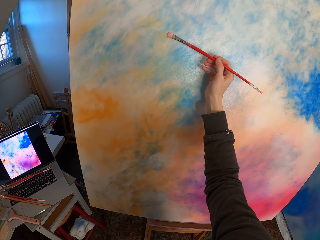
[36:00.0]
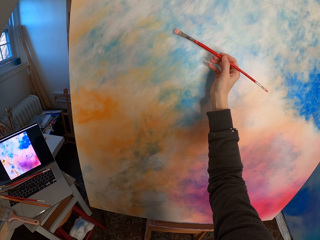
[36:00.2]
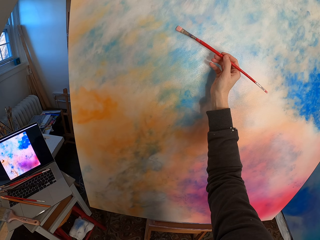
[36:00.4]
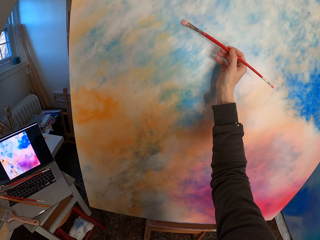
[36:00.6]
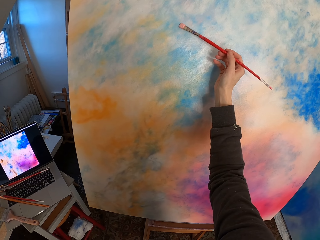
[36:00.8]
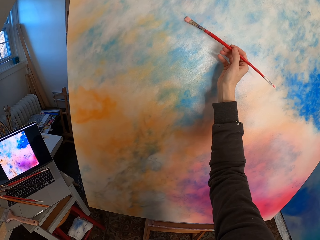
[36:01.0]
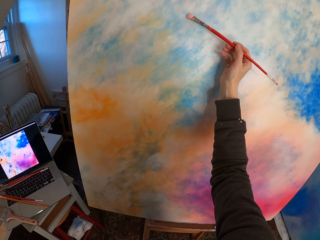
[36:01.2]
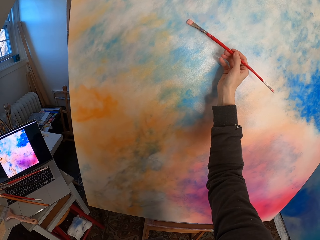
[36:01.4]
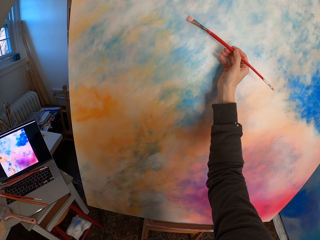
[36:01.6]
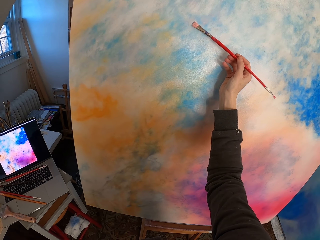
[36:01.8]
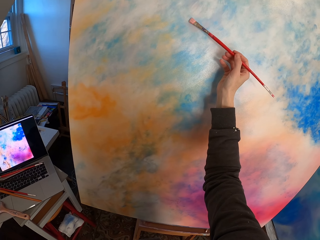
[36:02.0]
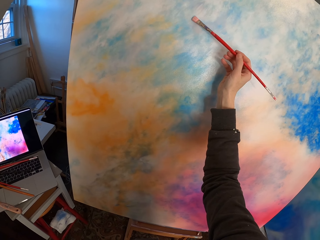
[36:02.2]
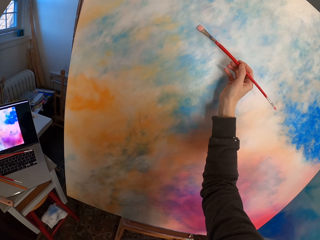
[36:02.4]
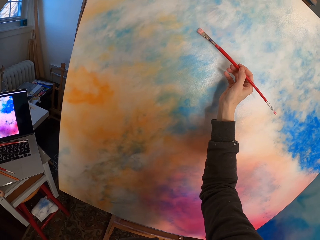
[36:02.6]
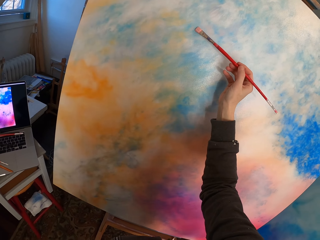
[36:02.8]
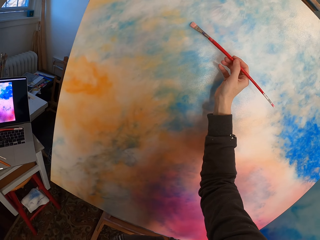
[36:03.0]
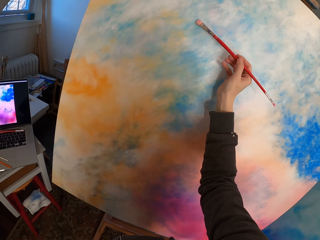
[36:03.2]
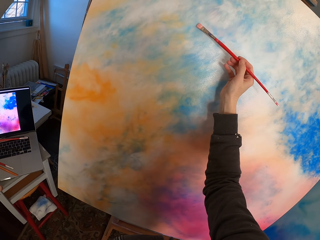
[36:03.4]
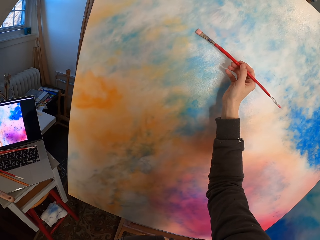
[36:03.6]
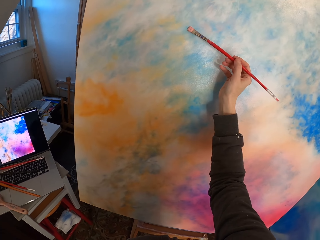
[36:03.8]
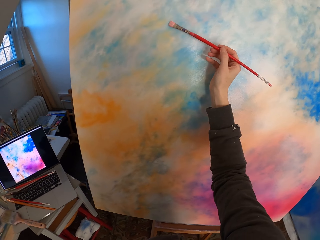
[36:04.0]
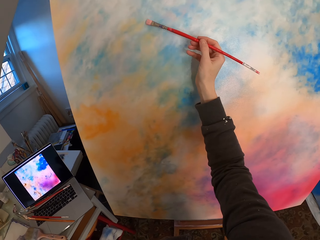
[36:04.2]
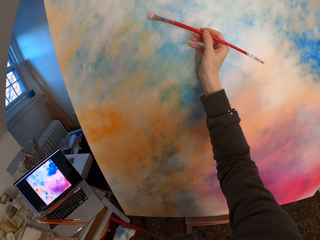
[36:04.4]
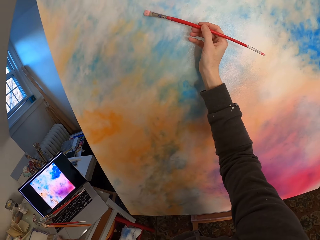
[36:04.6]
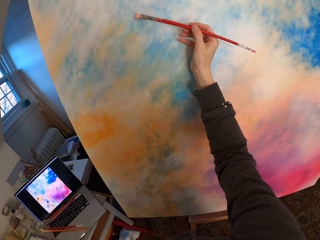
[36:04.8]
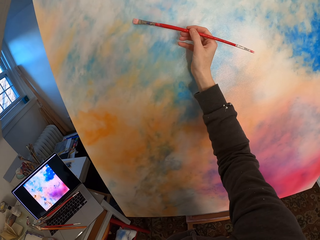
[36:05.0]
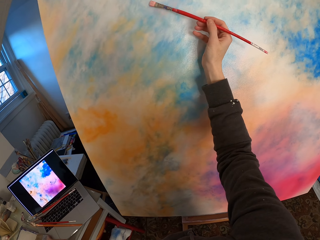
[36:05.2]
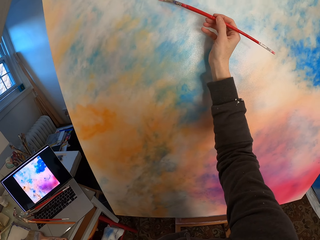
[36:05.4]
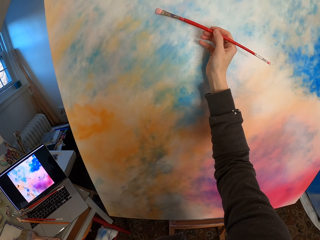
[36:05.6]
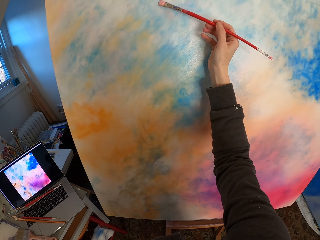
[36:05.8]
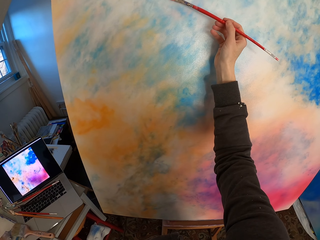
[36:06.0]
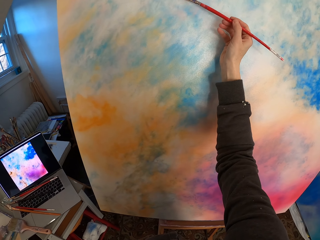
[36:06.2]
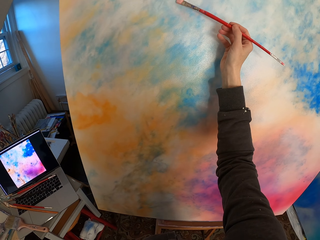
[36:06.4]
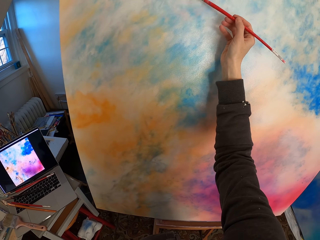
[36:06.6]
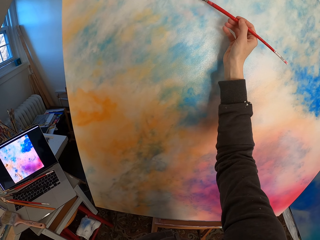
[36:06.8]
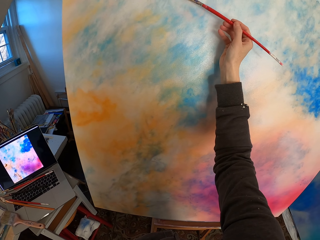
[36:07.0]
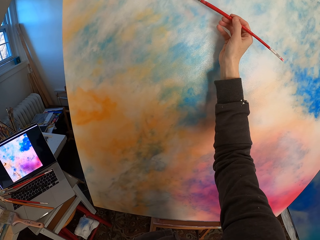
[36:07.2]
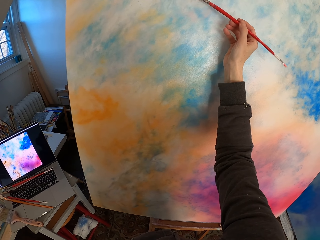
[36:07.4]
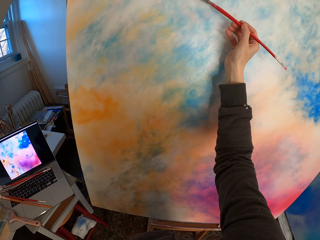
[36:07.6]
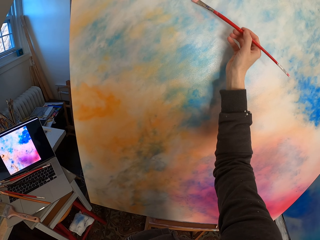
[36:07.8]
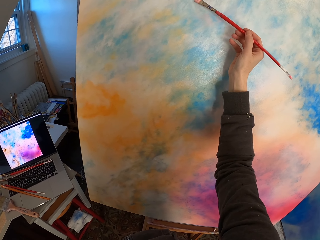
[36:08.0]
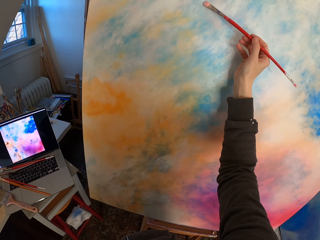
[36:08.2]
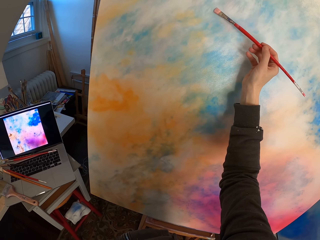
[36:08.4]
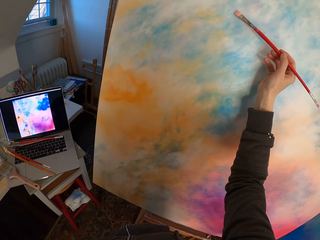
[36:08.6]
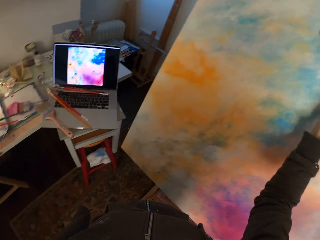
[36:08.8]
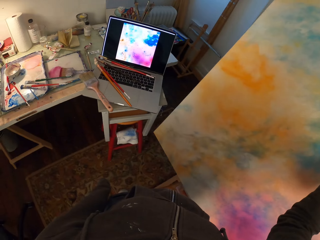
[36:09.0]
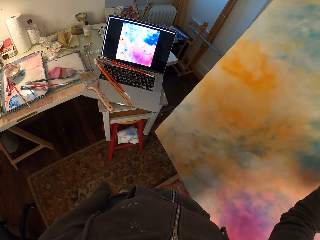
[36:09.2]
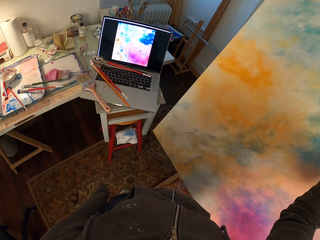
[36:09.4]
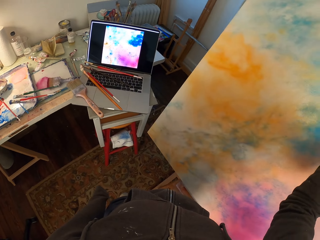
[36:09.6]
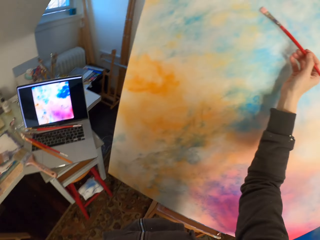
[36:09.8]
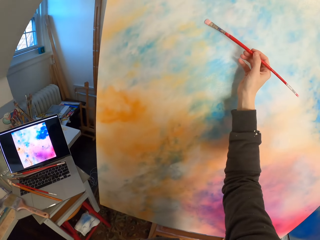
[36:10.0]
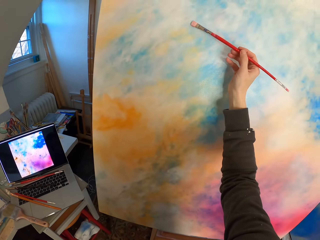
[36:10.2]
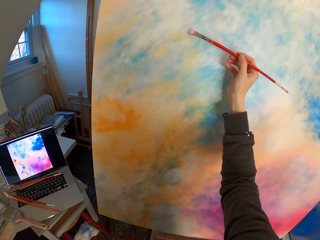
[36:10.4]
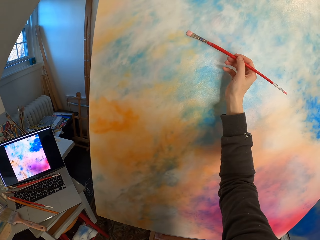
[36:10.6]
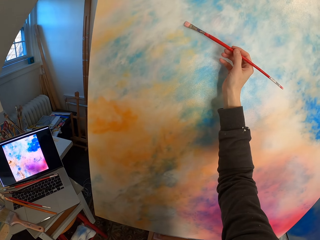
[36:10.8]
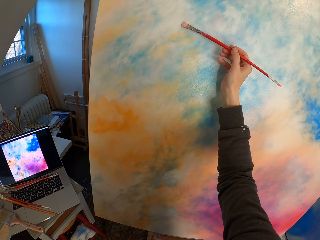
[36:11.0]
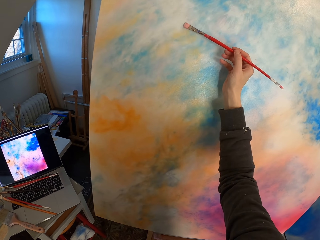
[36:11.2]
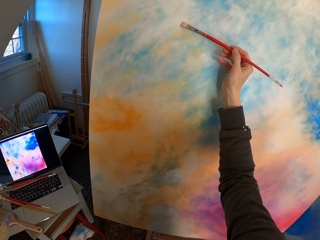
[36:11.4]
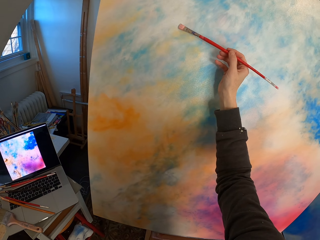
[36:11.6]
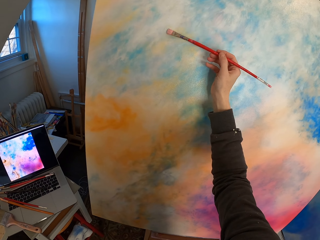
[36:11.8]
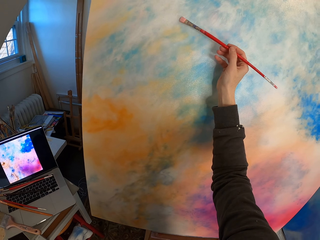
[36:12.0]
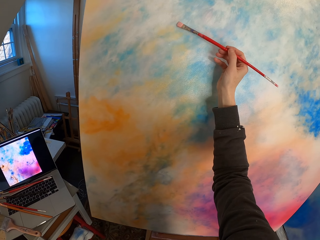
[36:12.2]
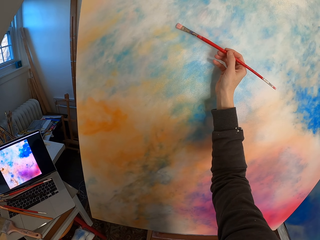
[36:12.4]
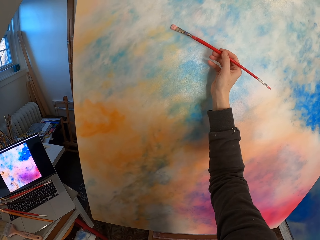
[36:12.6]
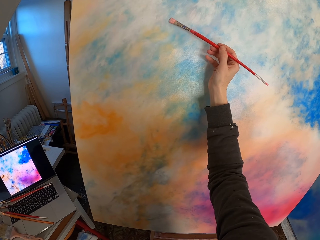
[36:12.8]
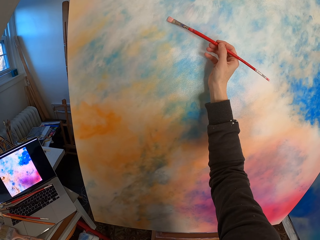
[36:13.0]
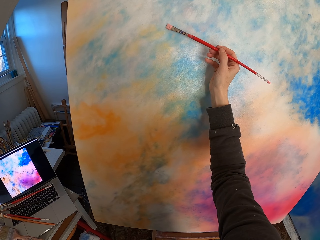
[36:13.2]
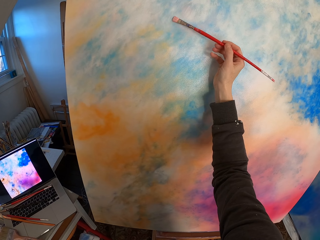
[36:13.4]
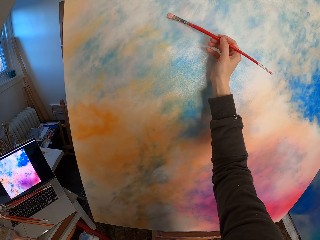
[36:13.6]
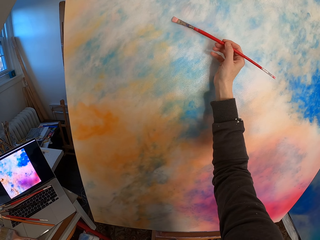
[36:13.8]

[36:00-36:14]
The camera wearer looks at the laptop. They paint the canvas.

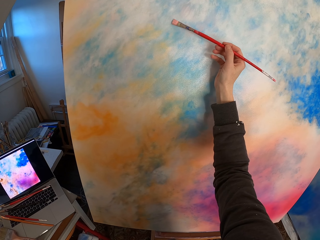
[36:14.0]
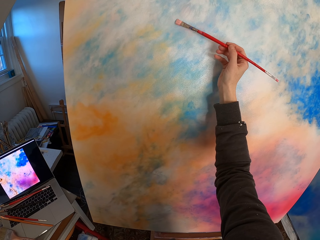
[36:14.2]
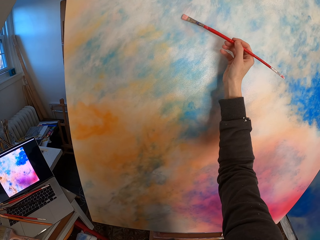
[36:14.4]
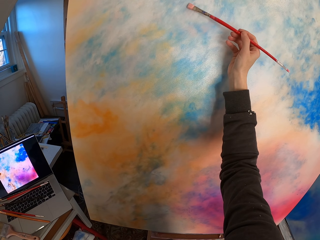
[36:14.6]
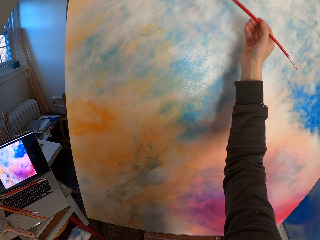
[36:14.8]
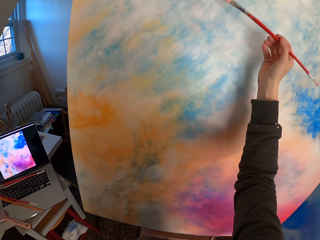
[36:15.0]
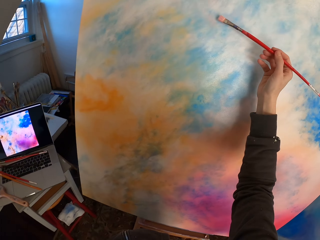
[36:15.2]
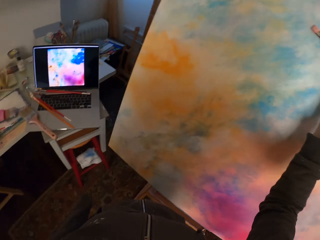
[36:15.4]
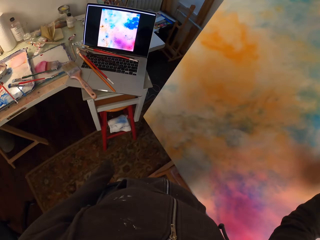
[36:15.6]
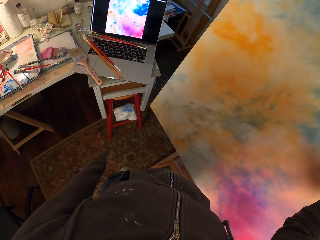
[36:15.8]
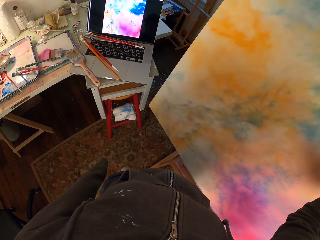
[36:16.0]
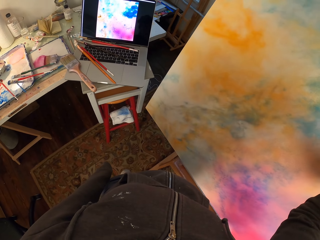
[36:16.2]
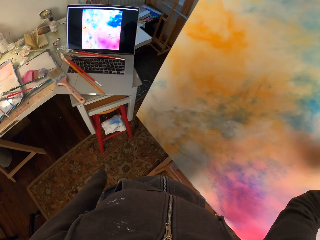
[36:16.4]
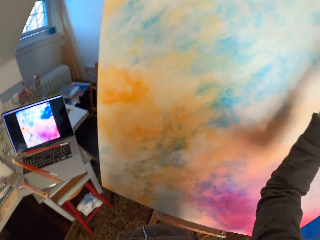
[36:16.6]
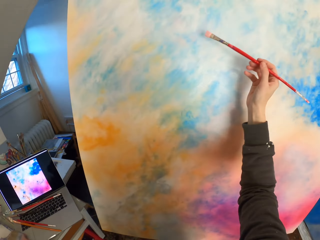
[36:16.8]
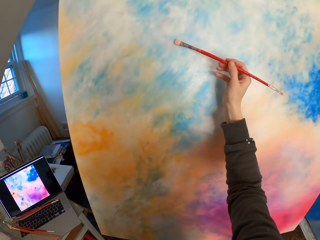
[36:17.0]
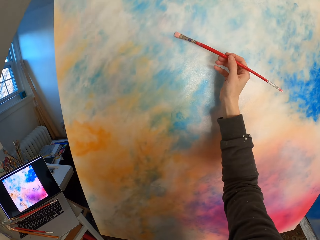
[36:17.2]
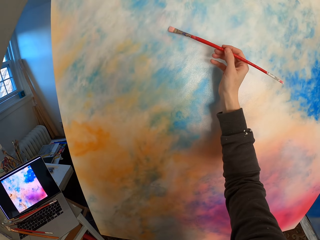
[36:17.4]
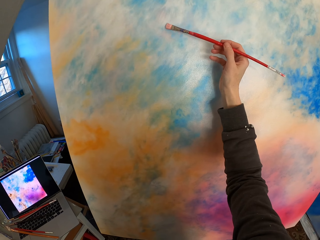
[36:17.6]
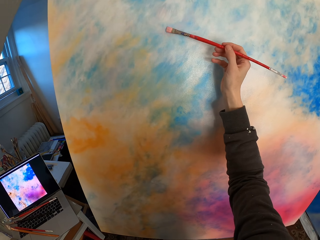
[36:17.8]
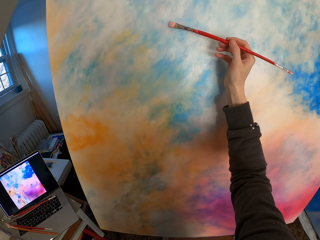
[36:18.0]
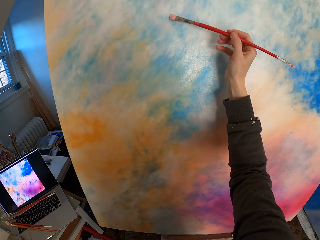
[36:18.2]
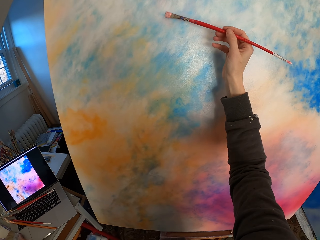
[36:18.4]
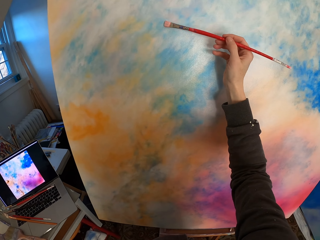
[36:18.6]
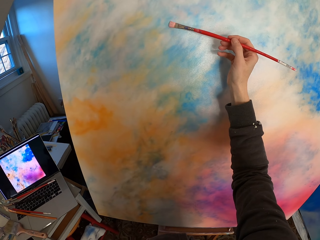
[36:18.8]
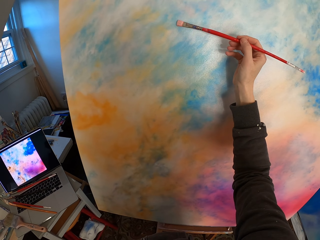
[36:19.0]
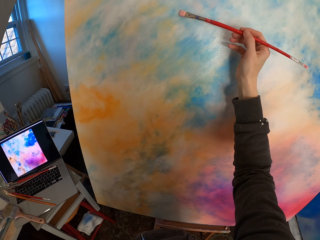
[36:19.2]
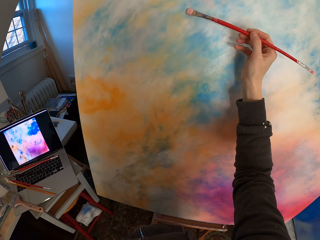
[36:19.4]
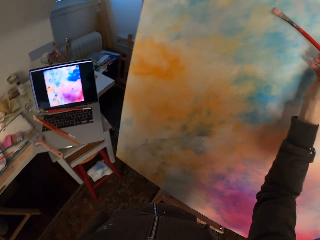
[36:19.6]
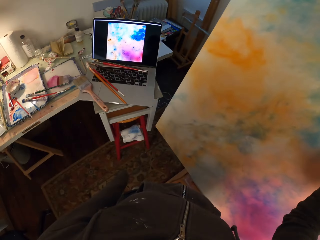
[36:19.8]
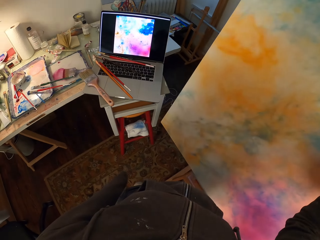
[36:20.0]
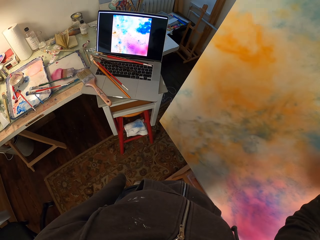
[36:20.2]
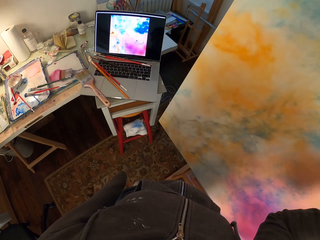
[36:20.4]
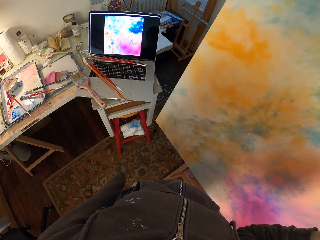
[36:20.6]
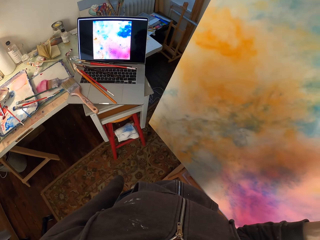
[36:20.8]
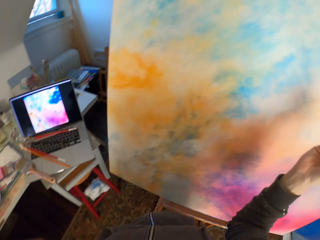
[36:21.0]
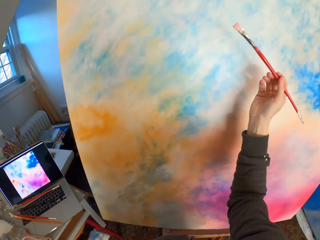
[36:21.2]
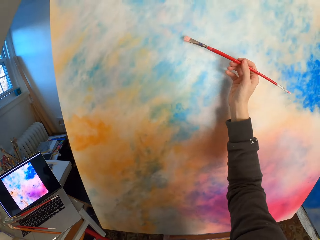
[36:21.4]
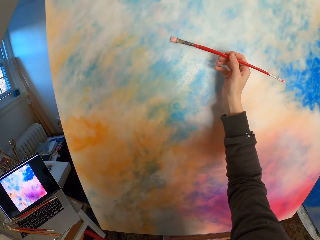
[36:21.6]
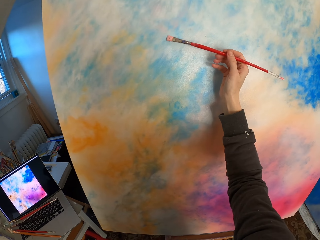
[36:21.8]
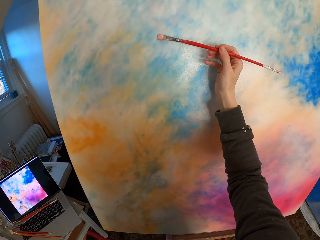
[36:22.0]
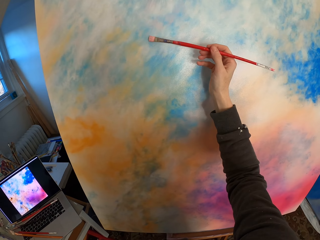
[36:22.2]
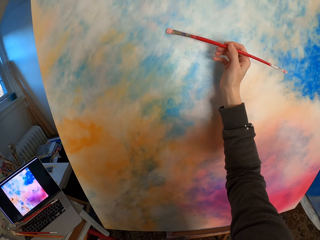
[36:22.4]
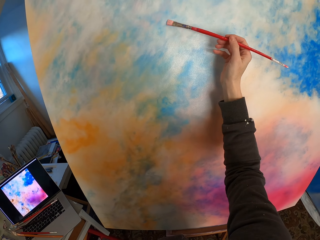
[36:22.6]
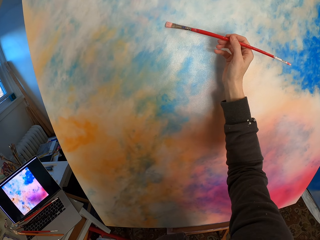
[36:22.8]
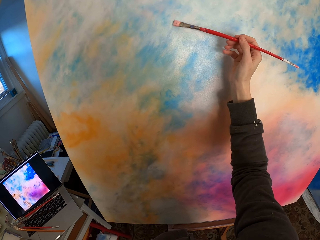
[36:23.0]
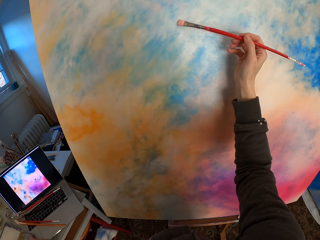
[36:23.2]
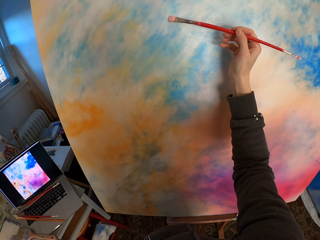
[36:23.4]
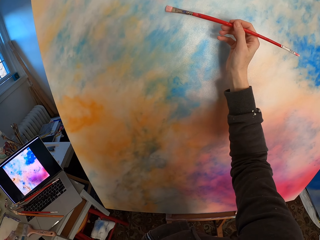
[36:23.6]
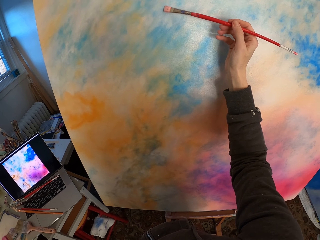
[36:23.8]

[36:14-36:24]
The camera wearer looks at the laptop. They look at the canvas. They look at the laptop. They look at the canvas.
